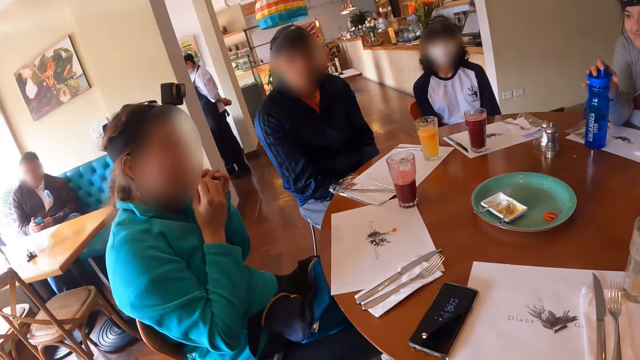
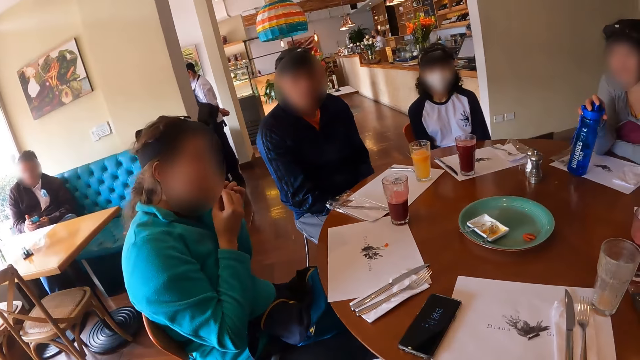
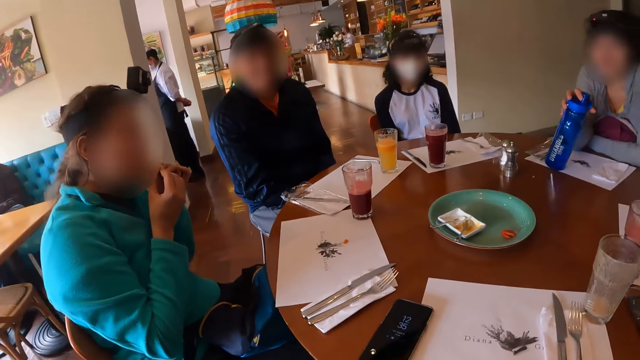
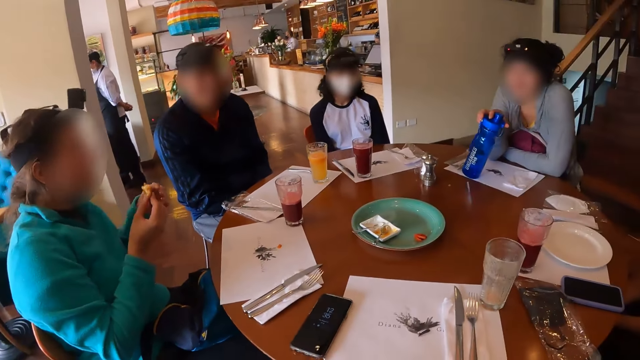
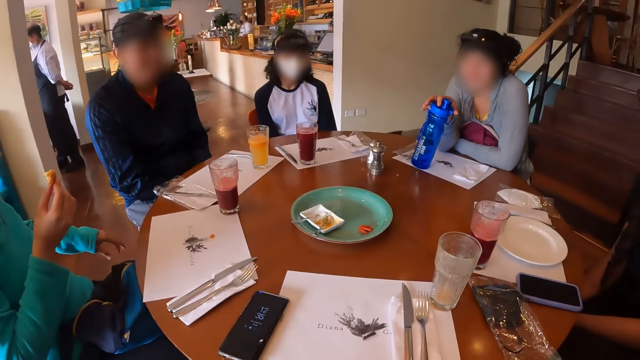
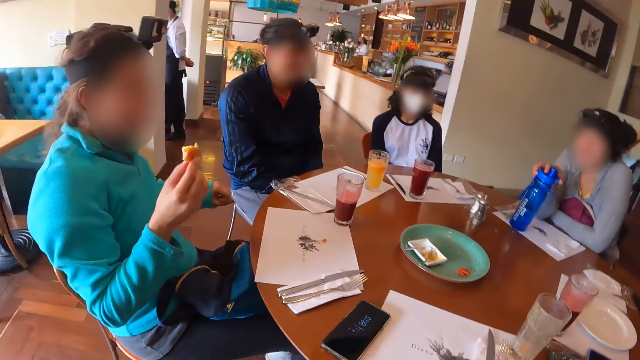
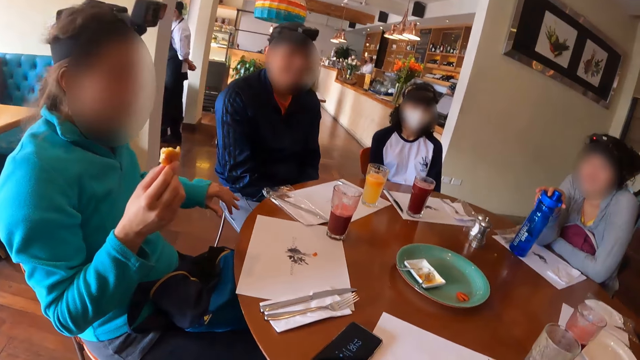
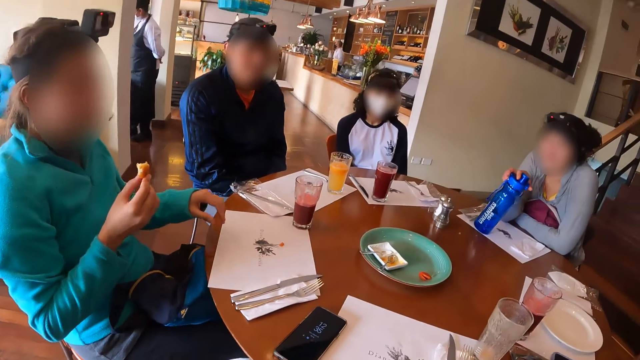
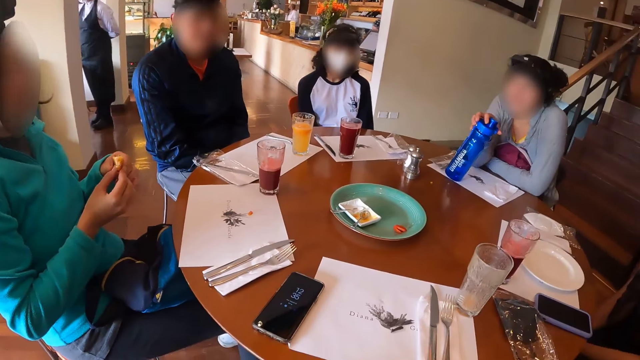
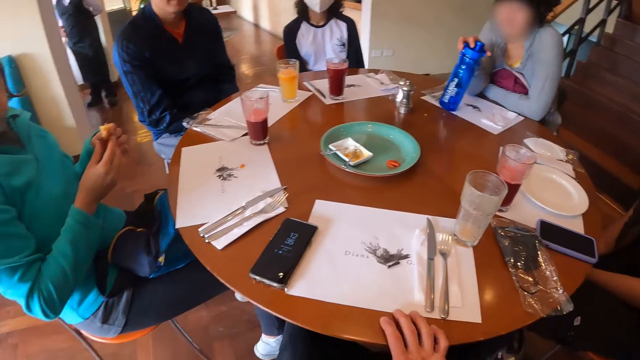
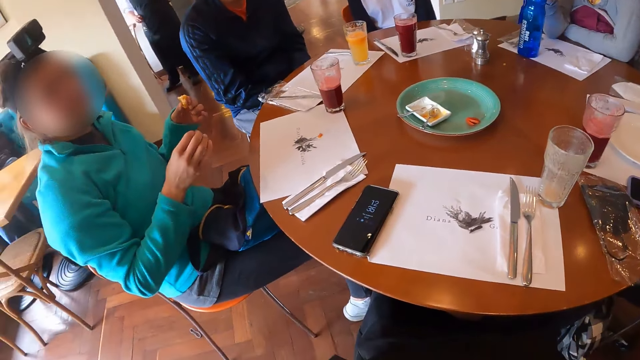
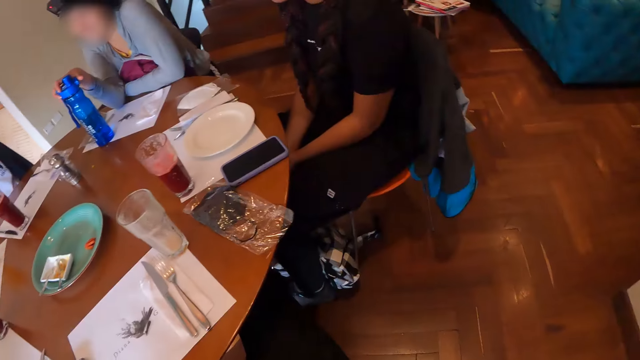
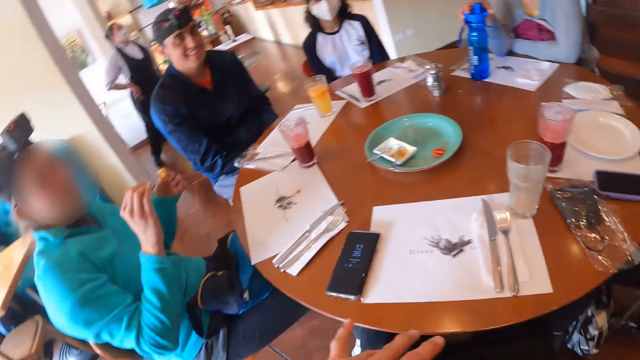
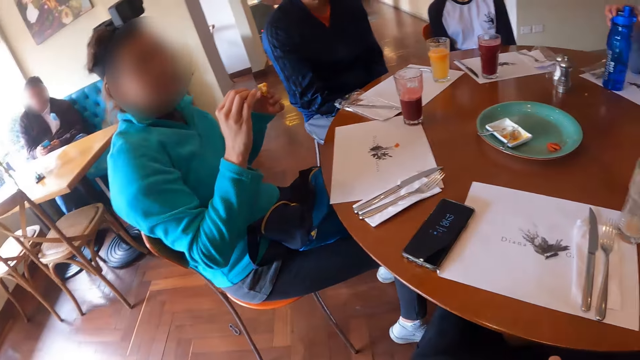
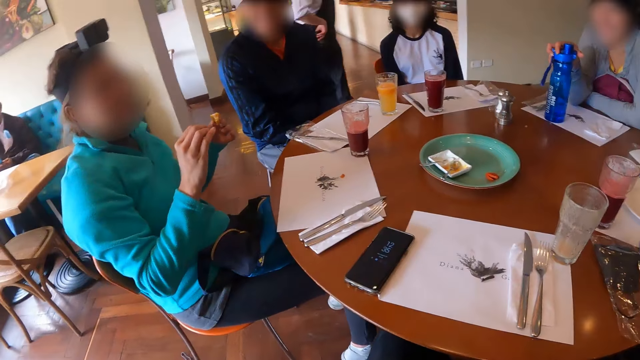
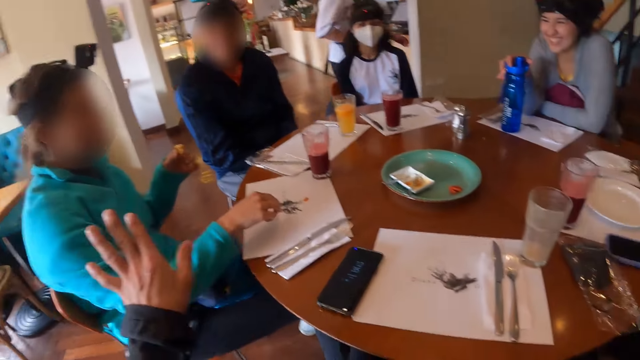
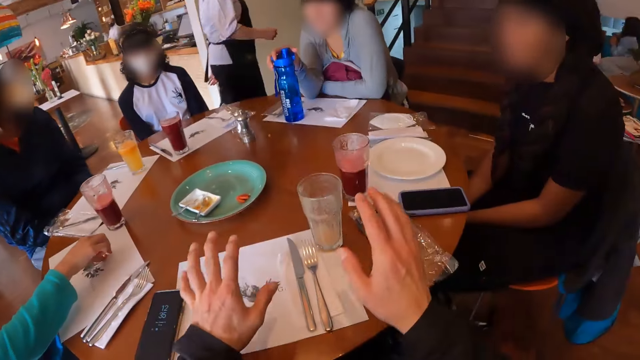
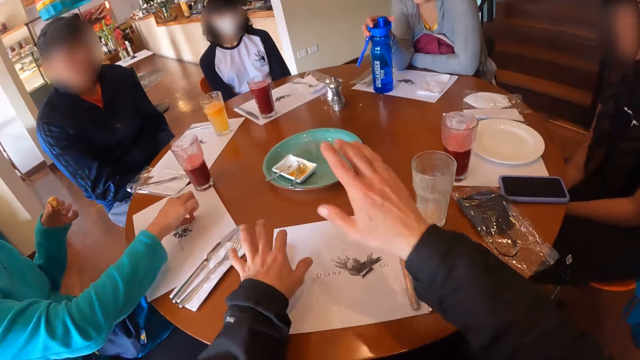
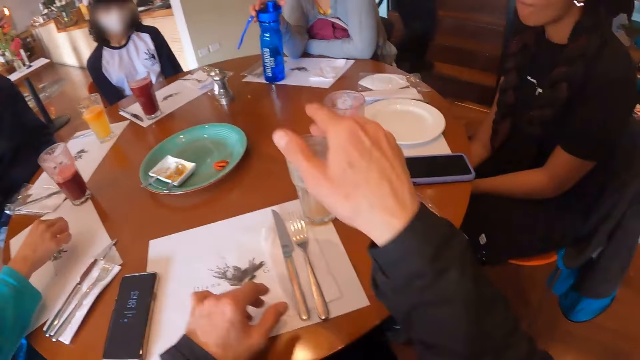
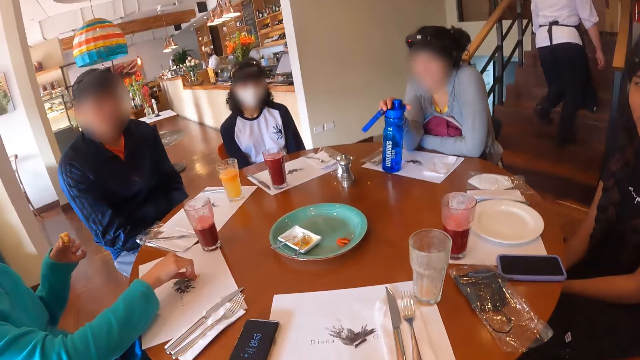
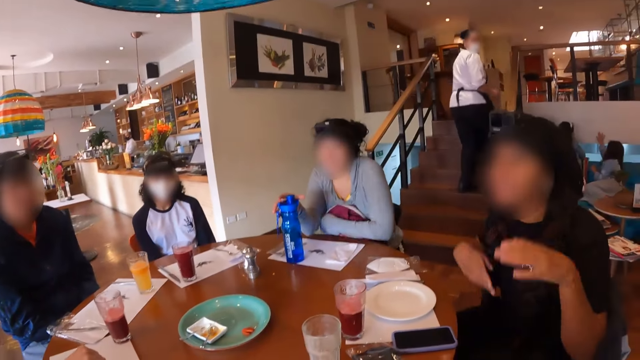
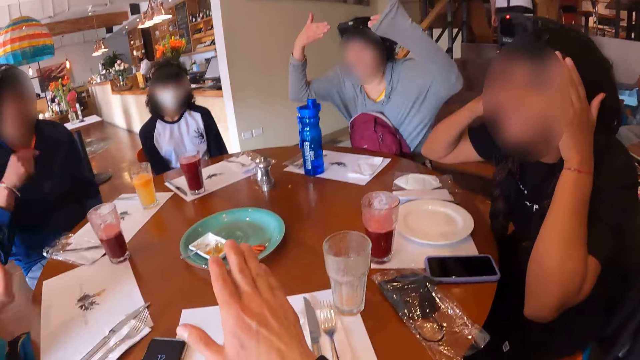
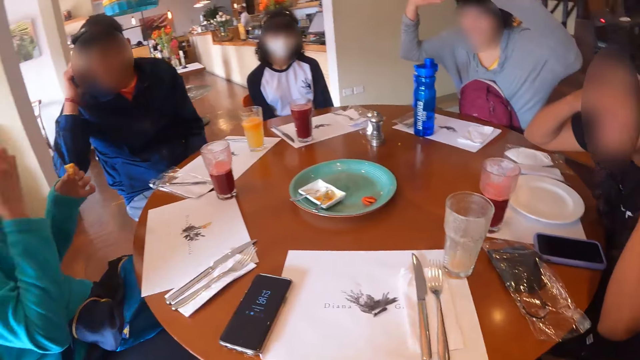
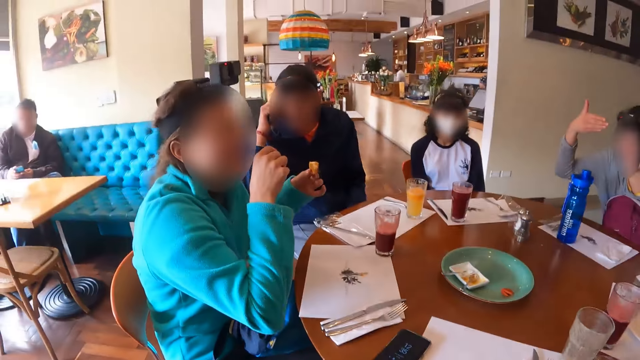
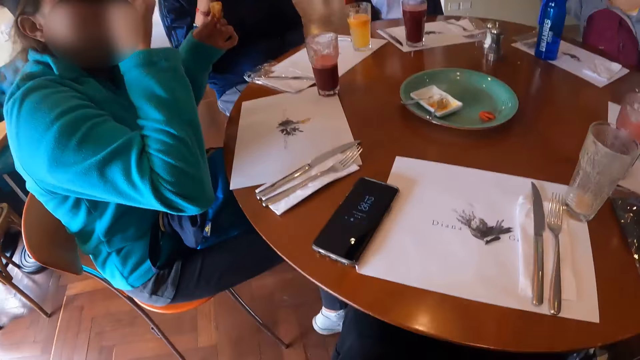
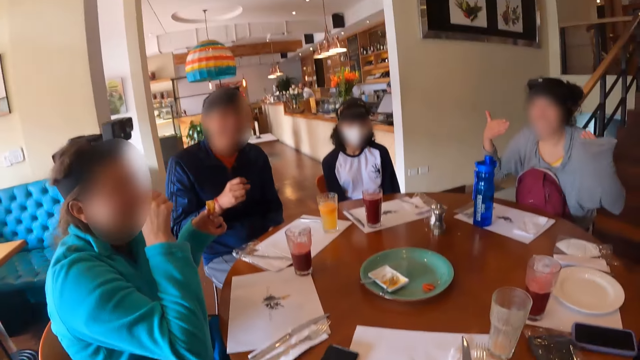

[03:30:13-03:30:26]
A woman adjusts a bottle. The camera wearer lifts the left hand. They gesticulate with both hands. A person picks a snack piece on the table mat. The woman gesticulates with both hands. Another person adjusts the camera on the head. Another woman gesticulates with both hands. The first person licks fingers. The camera wearer looks around in the restaurant.

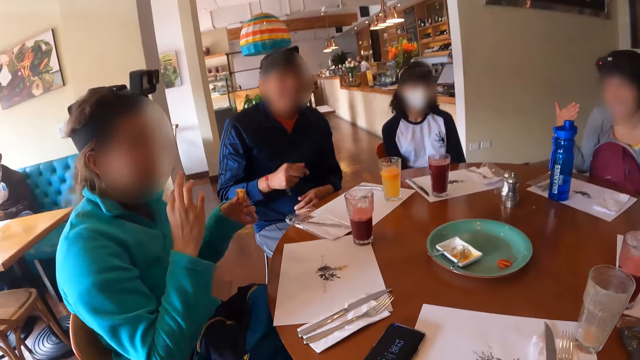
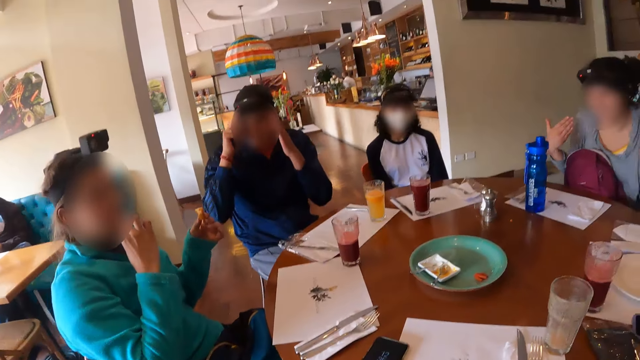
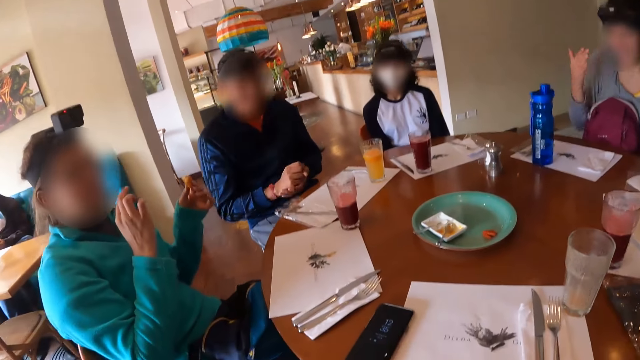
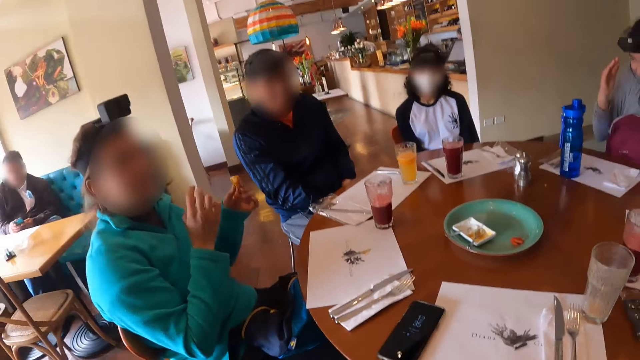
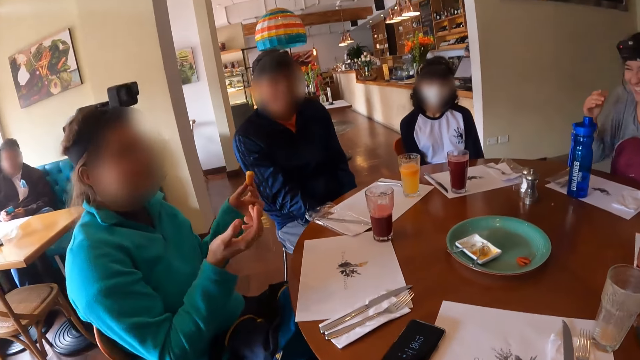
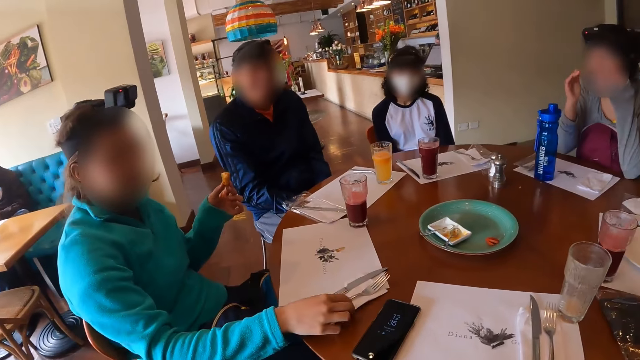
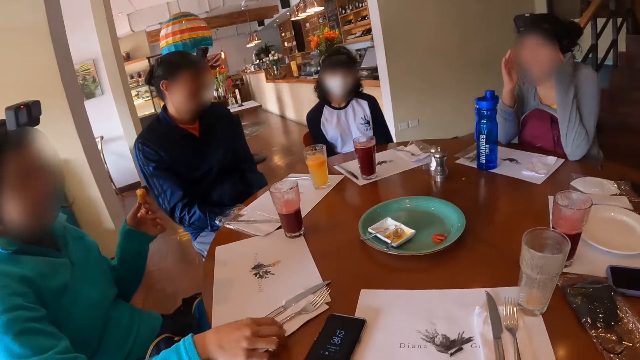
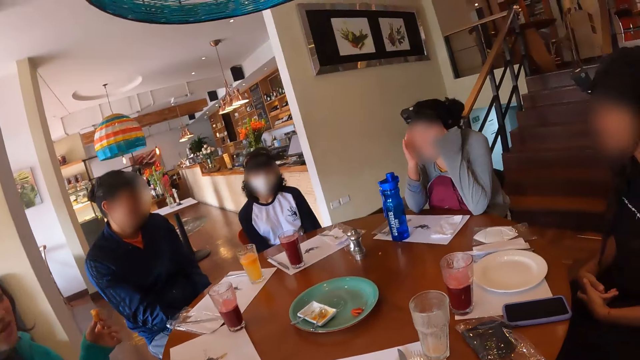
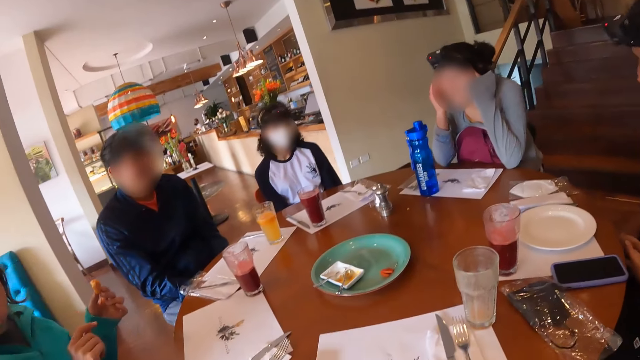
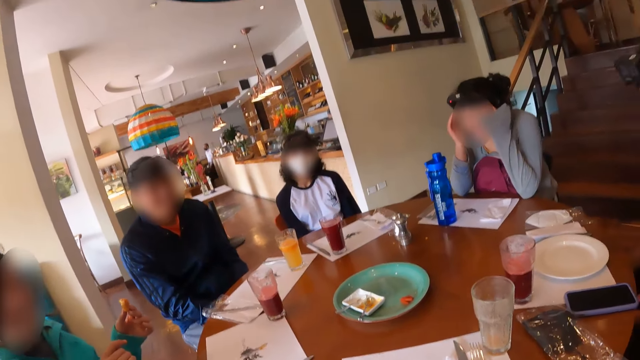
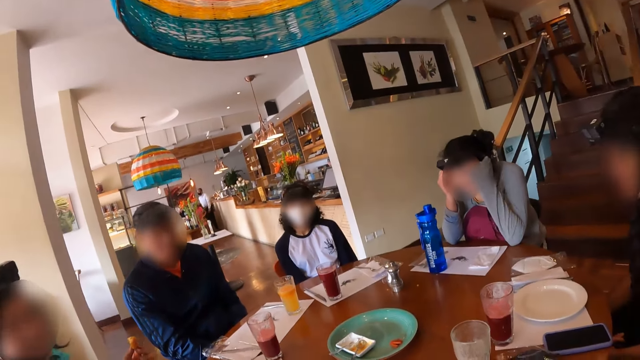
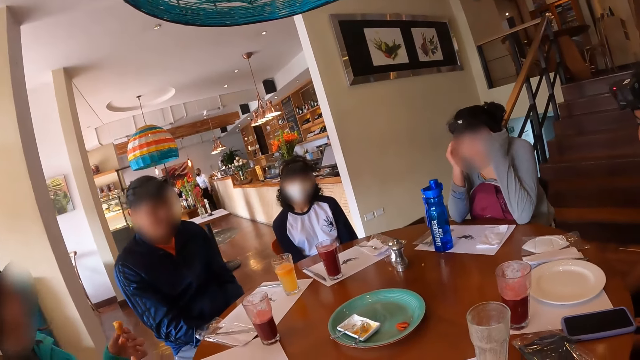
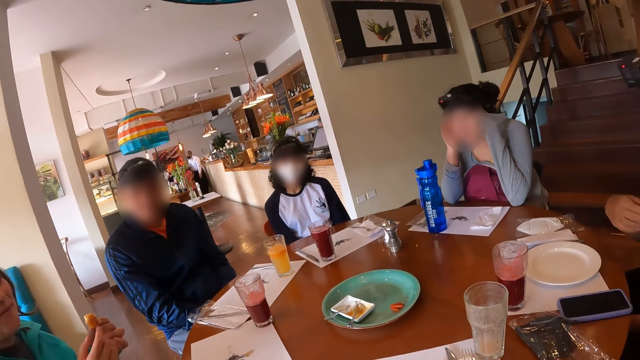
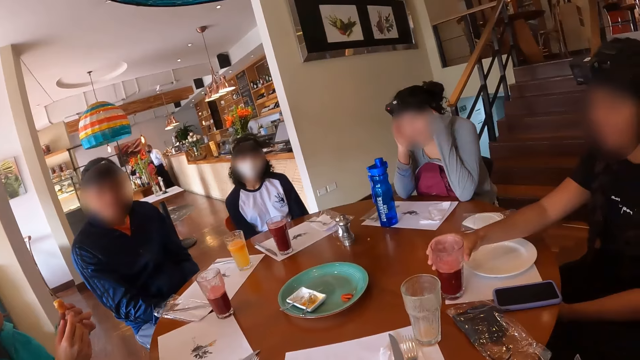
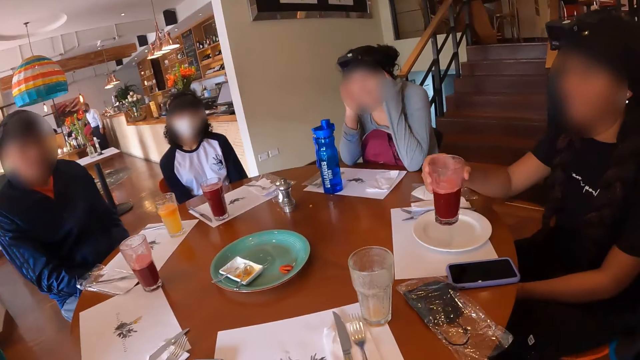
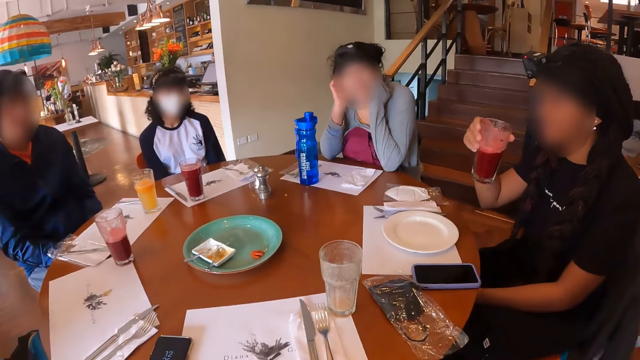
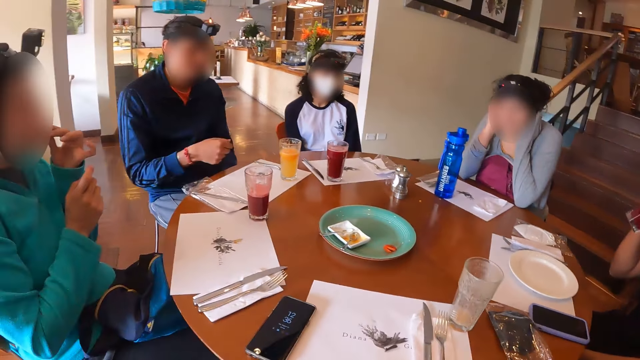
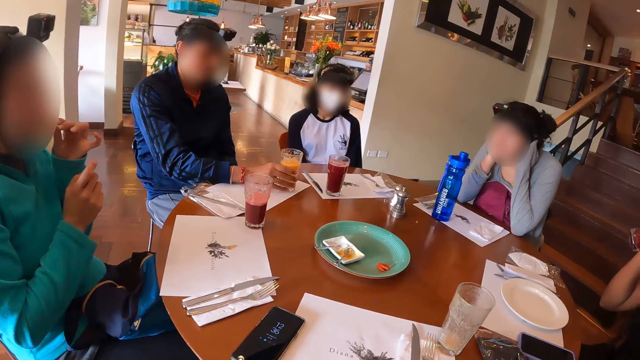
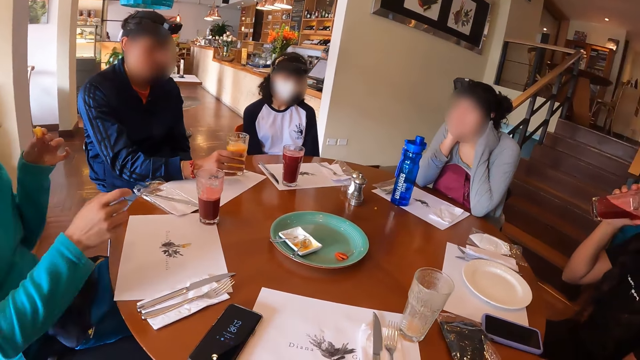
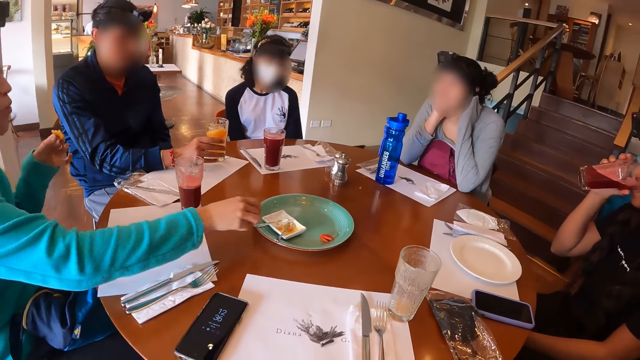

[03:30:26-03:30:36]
A man adjusts hands. A person adjusts a fork on a table mat. A woman carries the cup or glass from the table with her right hand. The man carries a cup or glass from the table with his right hand. The woman drinks from the glass. The man shakes juice in the glass.
